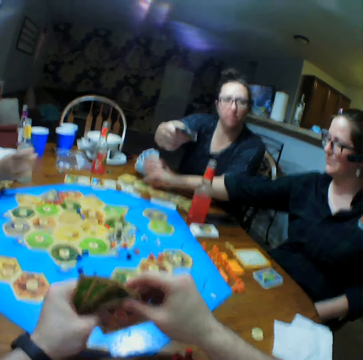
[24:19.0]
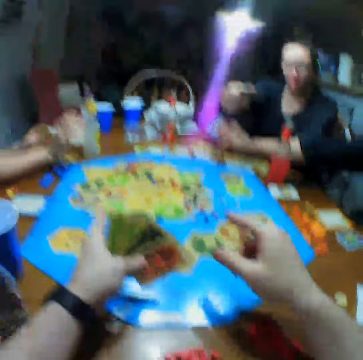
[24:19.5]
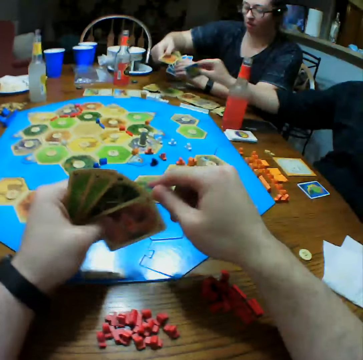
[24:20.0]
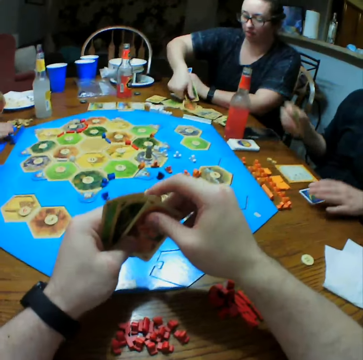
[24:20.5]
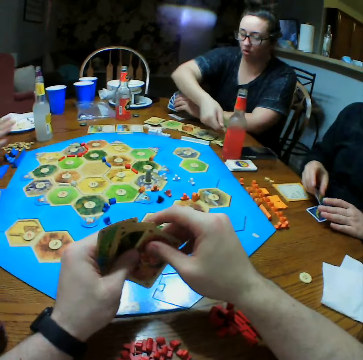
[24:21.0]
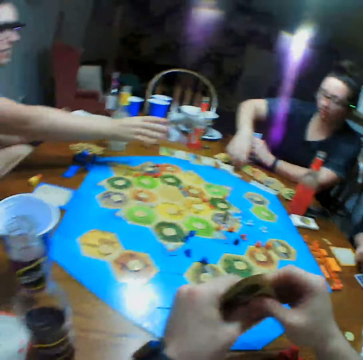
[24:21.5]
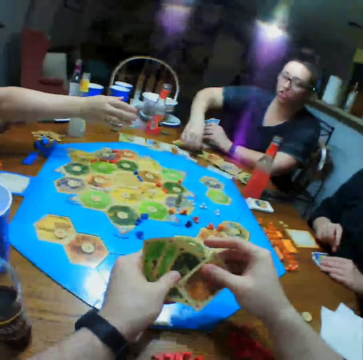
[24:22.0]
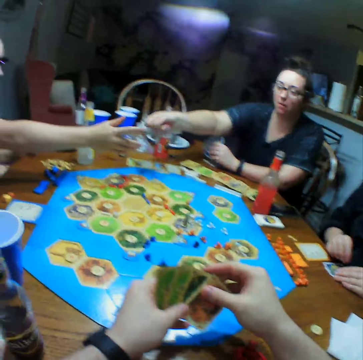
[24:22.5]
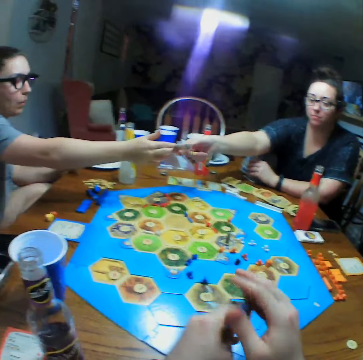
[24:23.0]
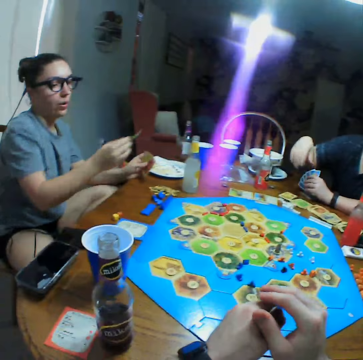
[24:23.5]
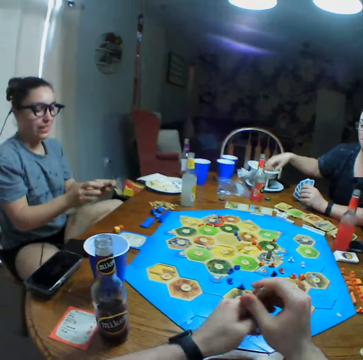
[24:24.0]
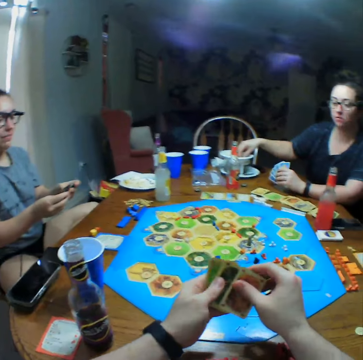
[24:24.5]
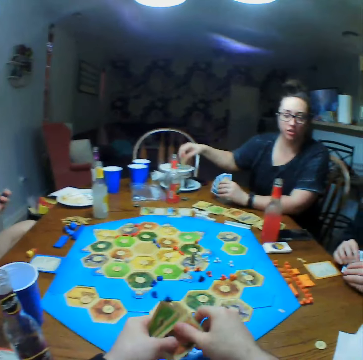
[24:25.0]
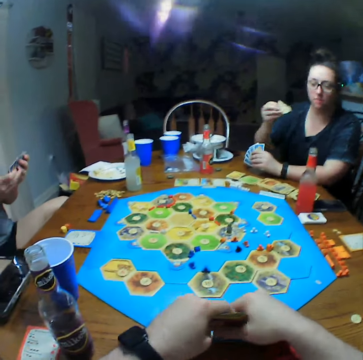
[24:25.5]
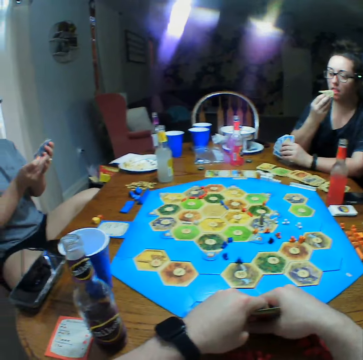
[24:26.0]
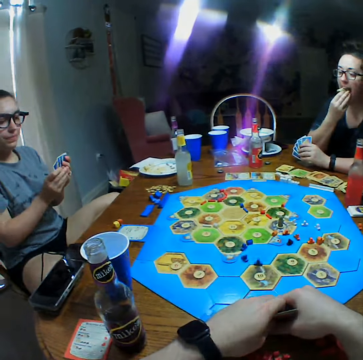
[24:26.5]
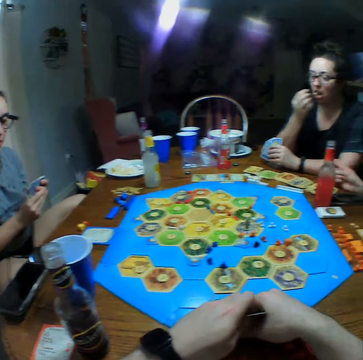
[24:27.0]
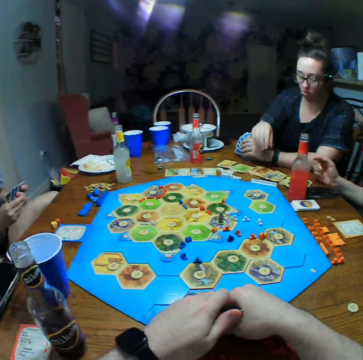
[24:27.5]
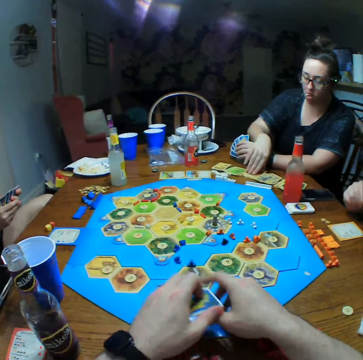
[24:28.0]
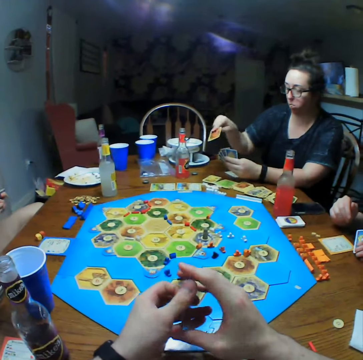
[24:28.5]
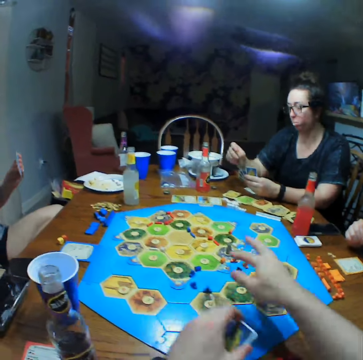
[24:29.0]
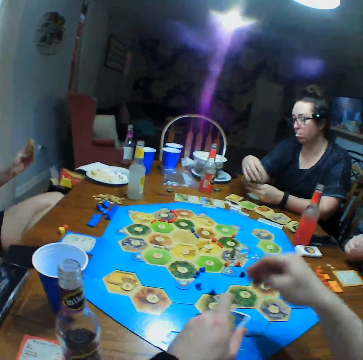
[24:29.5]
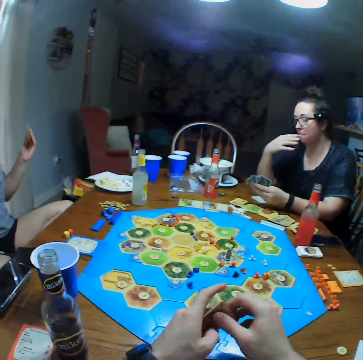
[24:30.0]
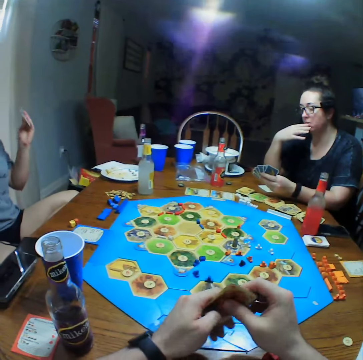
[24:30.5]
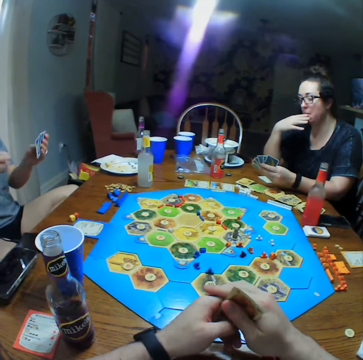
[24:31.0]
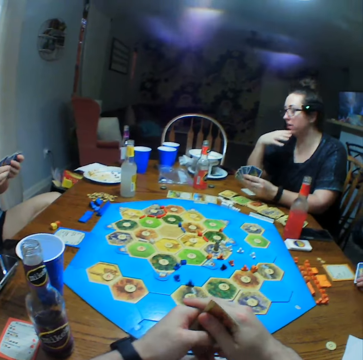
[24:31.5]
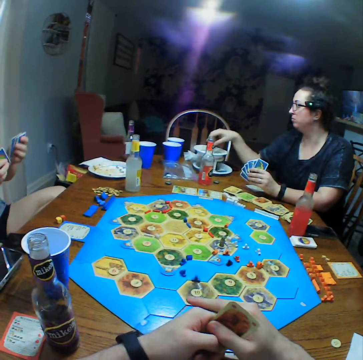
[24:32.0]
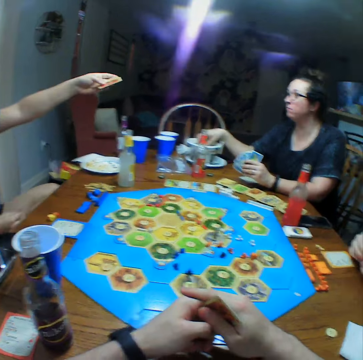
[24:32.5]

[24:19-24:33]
A person puts the card on the table. Another person picks a card from a third person. The third person picks crisps and eats the crisps. The second person selects cards. The third person picks a card. The camera wearer points at the die. The third person holds her mouth. The second person shakes hand. The second person selects cards.

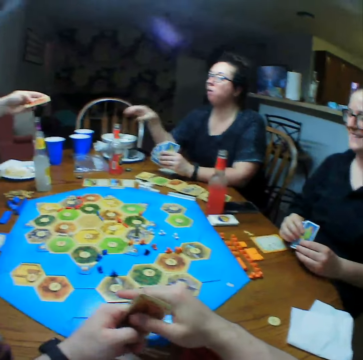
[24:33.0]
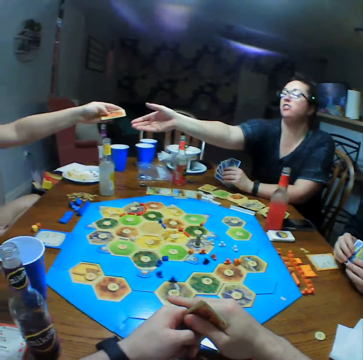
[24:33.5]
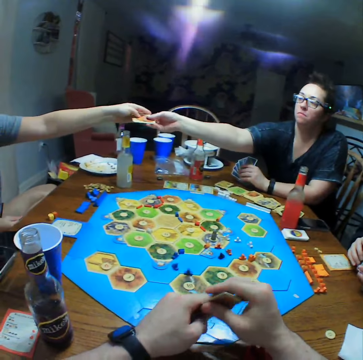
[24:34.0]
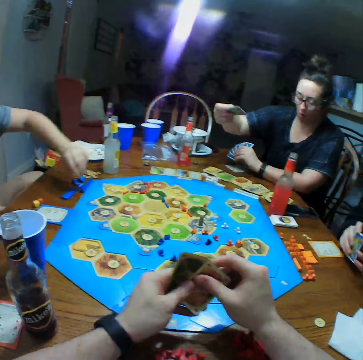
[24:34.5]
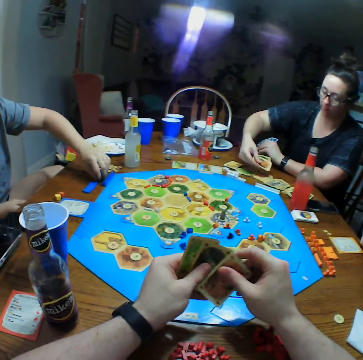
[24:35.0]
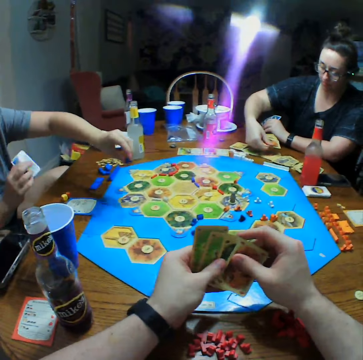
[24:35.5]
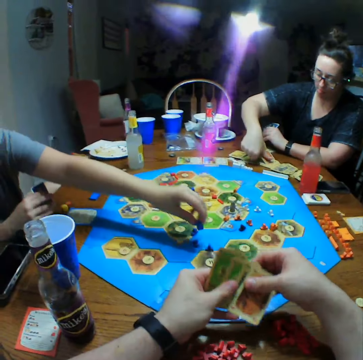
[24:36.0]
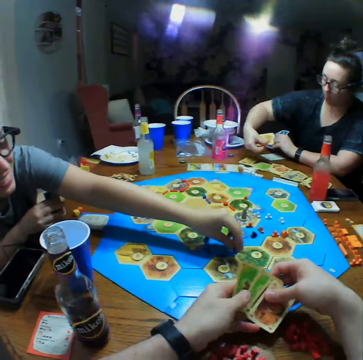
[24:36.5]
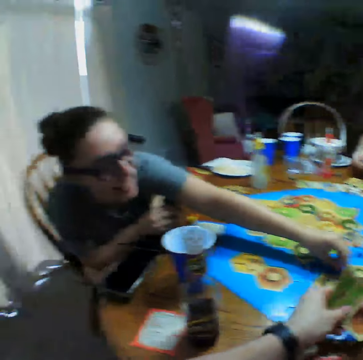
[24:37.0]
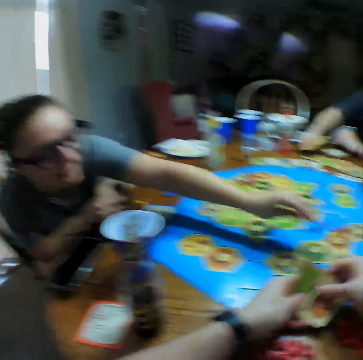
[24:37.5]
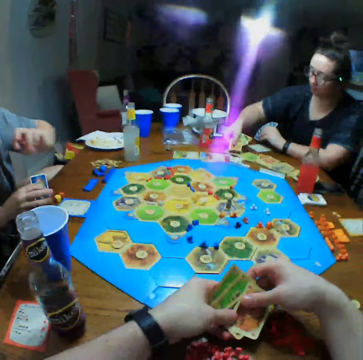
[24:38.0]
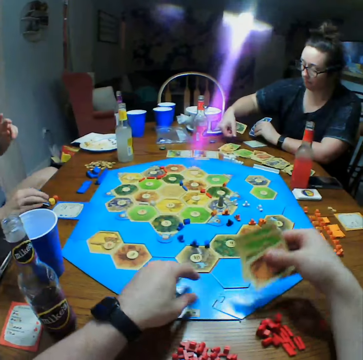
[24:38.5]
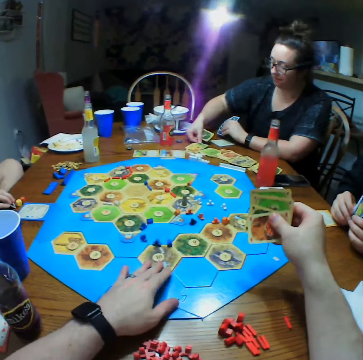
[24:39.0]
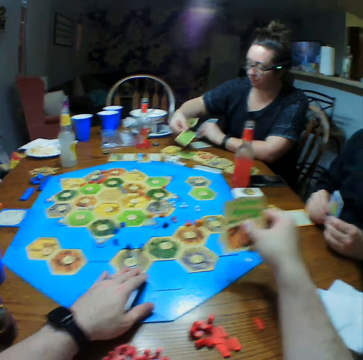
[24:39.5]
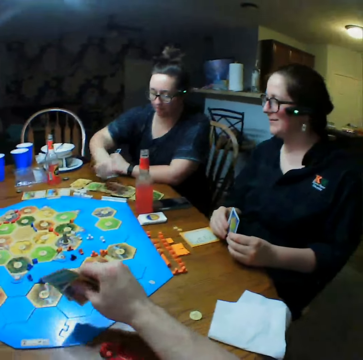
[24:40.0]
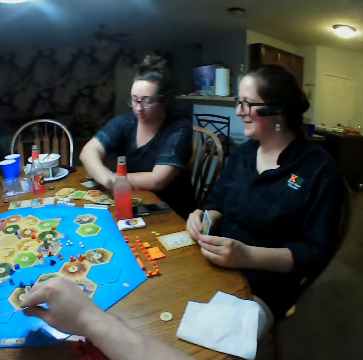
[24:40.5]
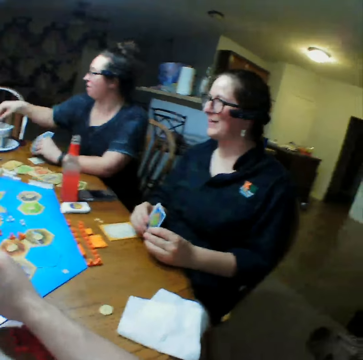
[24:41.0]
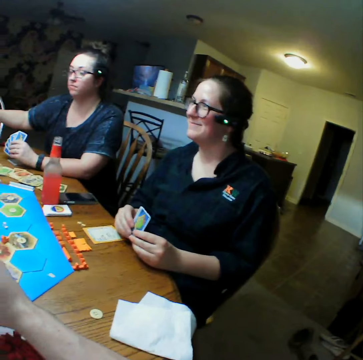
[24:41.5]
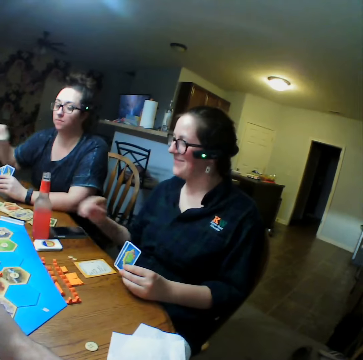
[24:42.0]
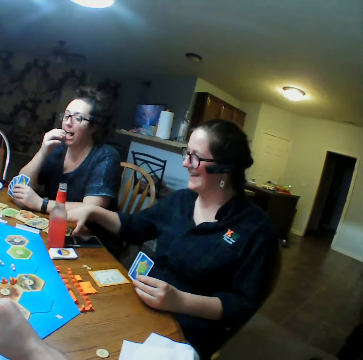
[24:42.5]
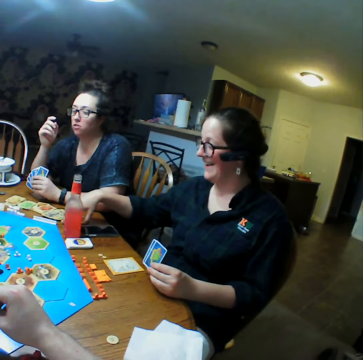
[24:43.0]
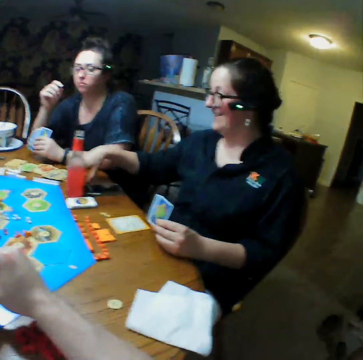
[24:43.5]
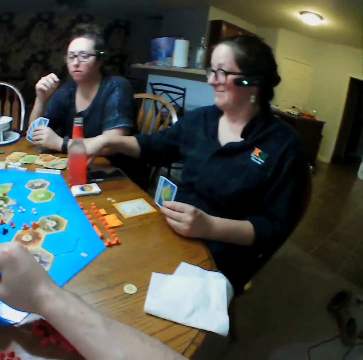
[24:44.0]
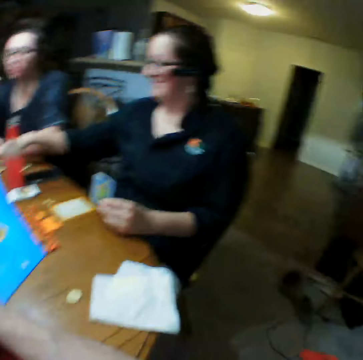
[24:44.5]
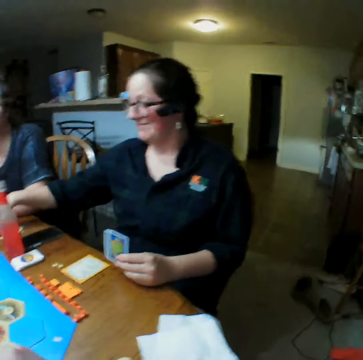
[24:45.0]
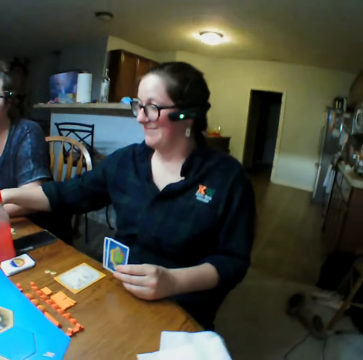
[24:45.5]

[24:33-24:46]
A person picks crisps. Another person stretches hand. The first person picks a card from the other person and puts the card on the table. The other person puts a die on the table. The camera wearer moves hands. The first person puts cards on the table and picks the crisps. A third person picks cards.

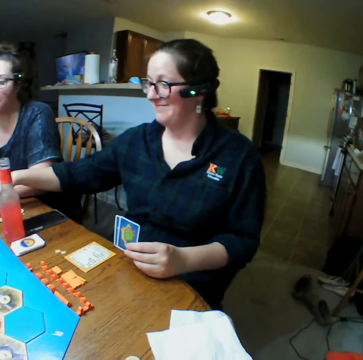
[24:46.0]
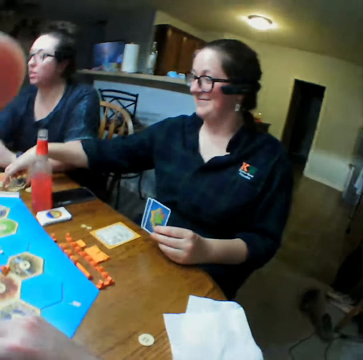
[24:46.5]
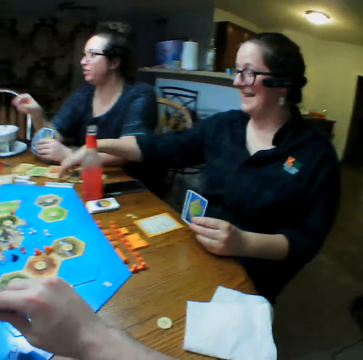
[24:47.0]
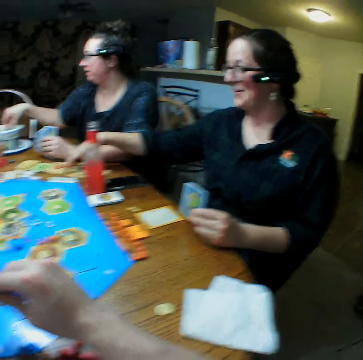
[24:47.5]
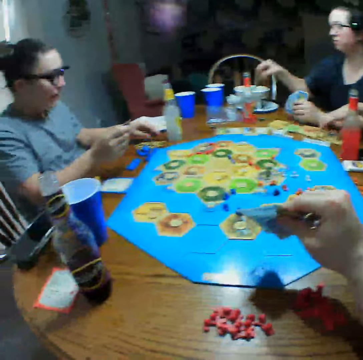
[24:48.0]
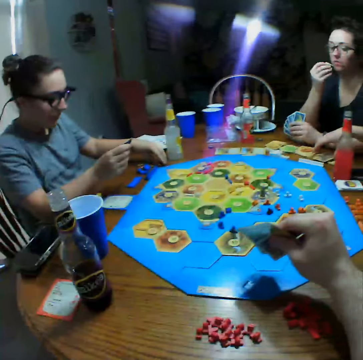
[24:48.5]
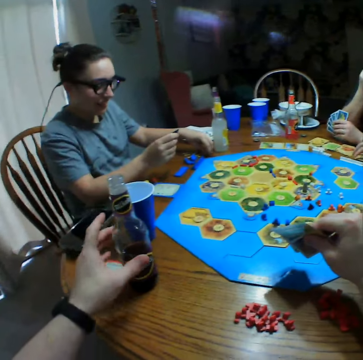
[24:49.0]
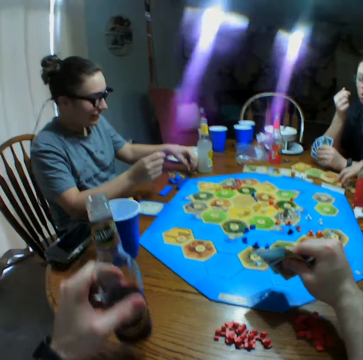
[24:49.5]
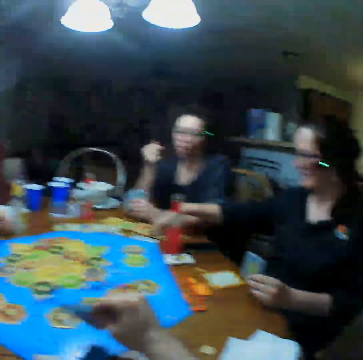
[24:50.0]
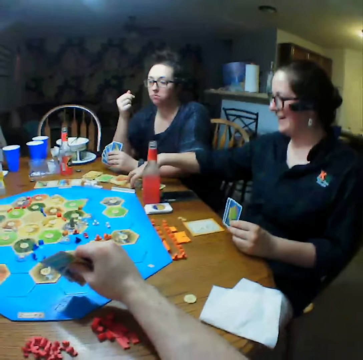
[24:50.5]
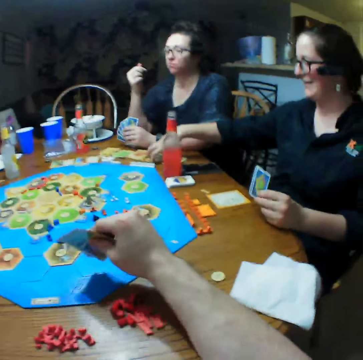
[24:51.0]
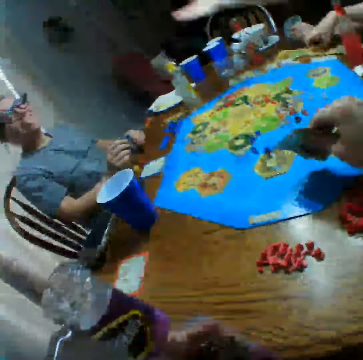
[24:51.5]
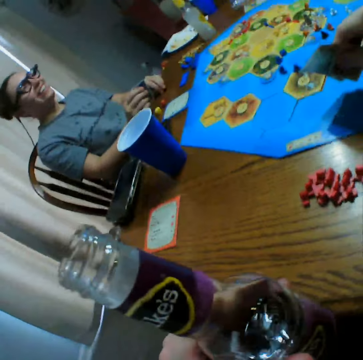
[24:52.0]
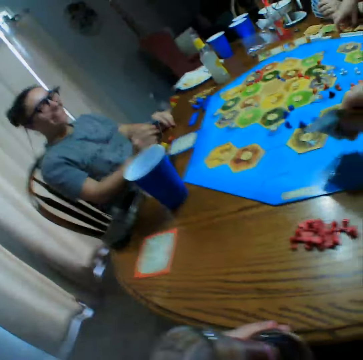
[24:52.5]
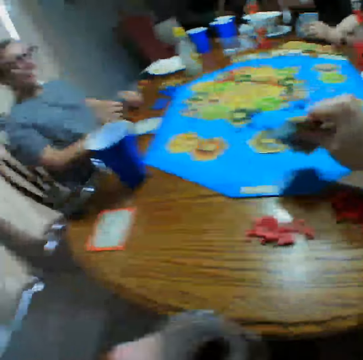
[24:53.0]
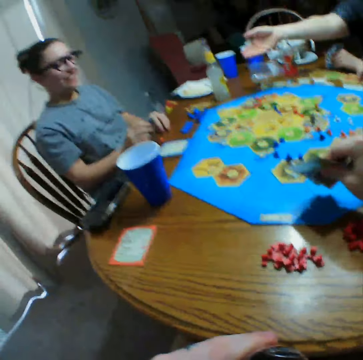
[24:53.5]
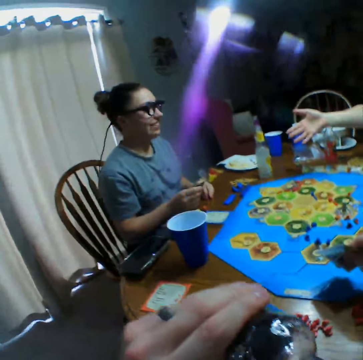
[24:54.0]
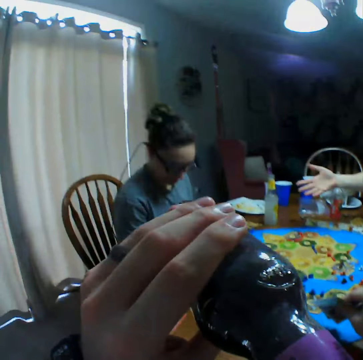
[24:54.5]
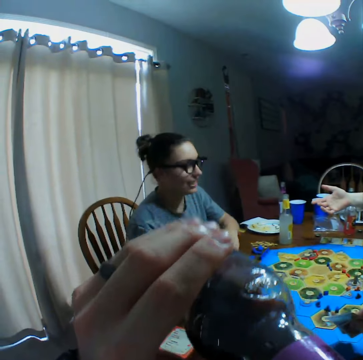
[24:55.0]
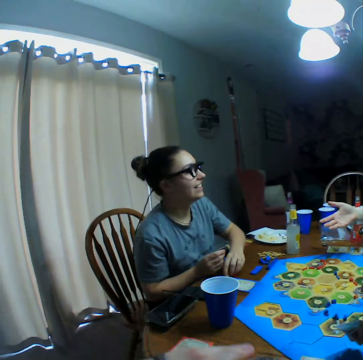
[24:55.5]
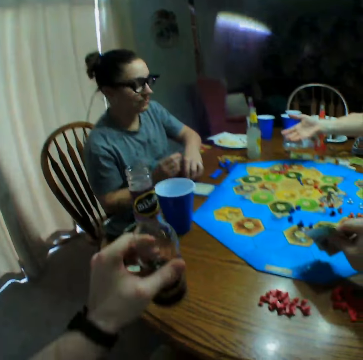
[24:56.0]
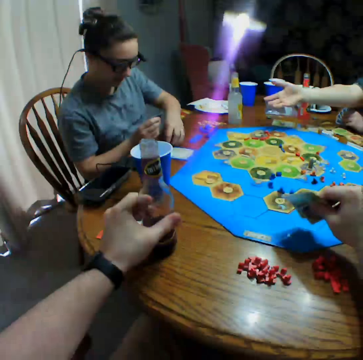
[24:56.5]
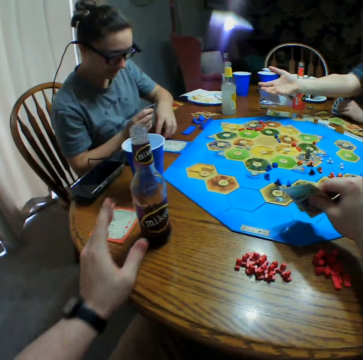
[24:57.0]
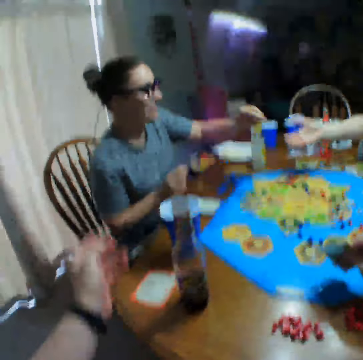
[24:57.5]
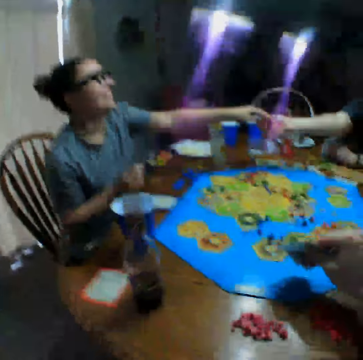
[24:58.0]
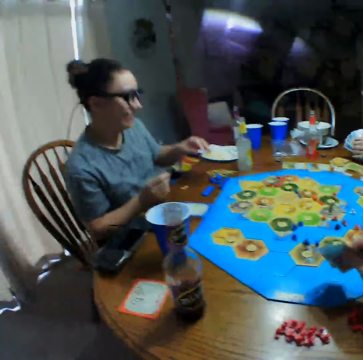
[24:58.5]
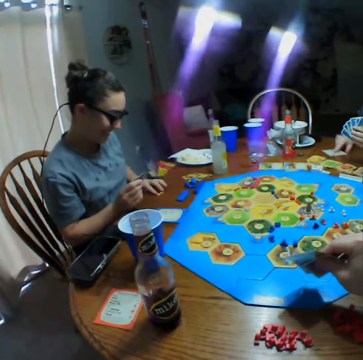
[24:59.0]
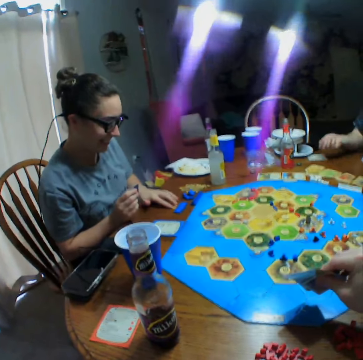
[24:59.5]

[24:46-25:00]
The camera wearer holds cards. They pick a bottle. They take the drink. A person picks dice. The camera wearer puts the bottle on the table. The person gives another person the dice.
